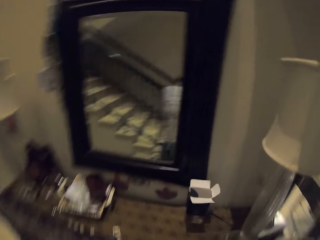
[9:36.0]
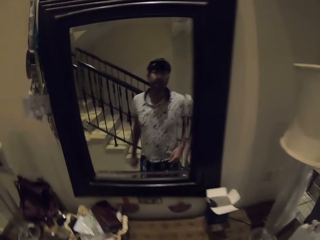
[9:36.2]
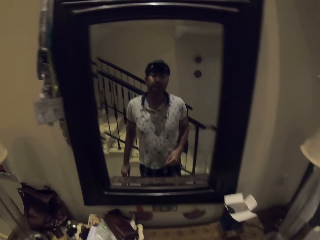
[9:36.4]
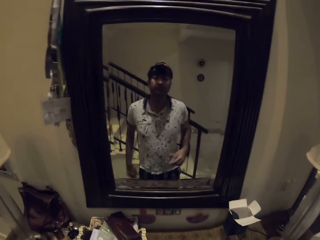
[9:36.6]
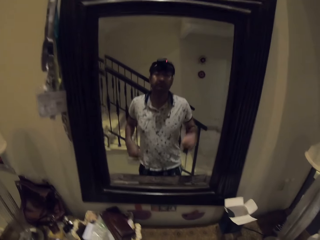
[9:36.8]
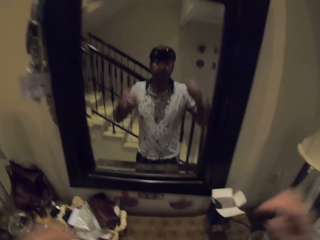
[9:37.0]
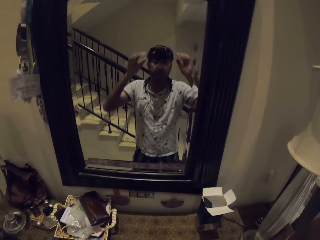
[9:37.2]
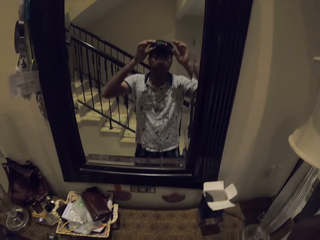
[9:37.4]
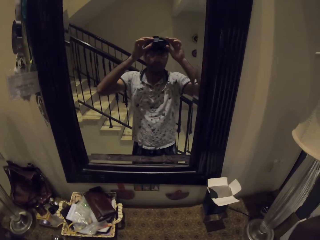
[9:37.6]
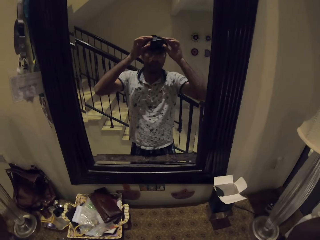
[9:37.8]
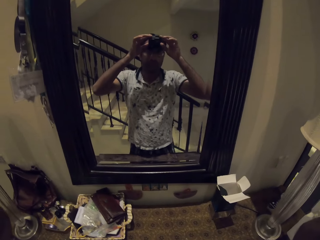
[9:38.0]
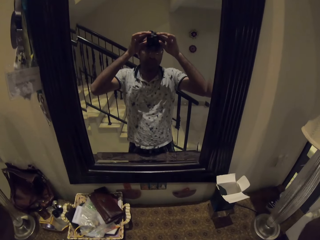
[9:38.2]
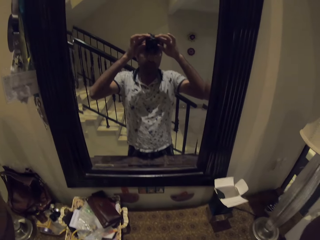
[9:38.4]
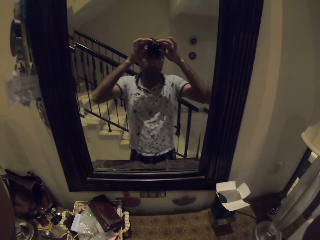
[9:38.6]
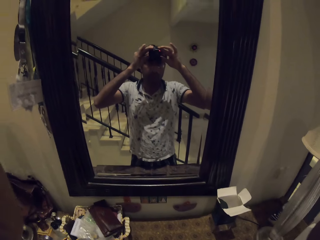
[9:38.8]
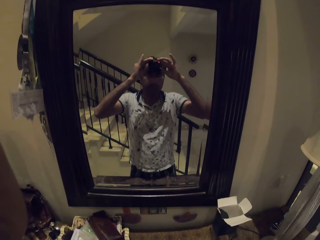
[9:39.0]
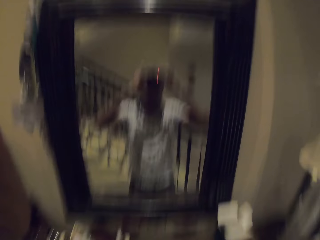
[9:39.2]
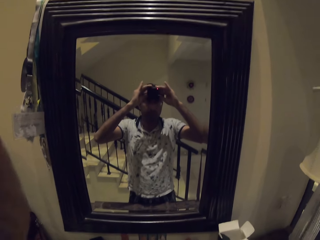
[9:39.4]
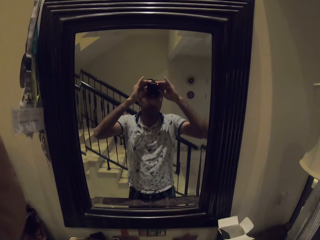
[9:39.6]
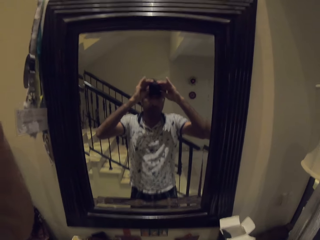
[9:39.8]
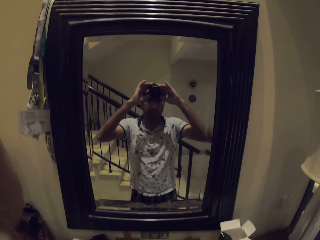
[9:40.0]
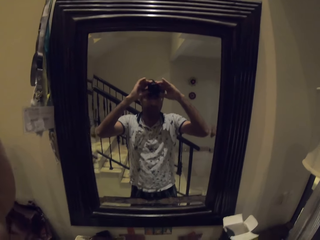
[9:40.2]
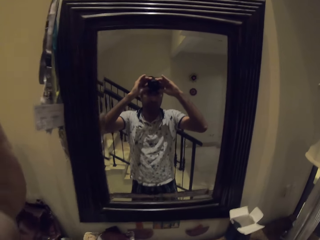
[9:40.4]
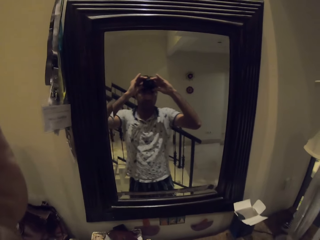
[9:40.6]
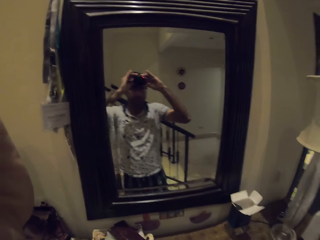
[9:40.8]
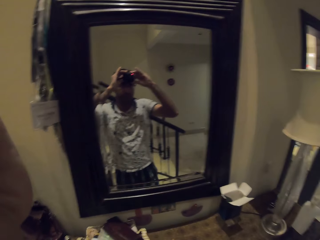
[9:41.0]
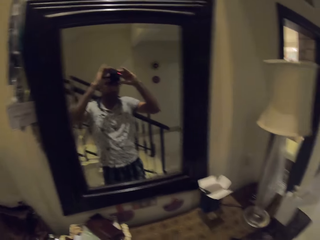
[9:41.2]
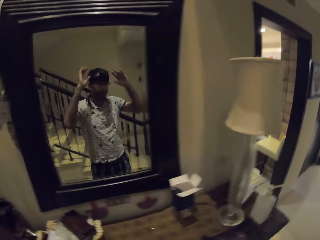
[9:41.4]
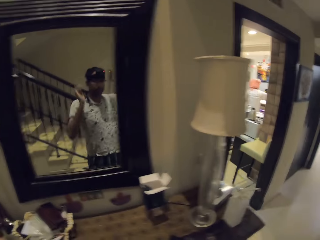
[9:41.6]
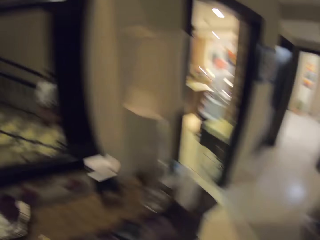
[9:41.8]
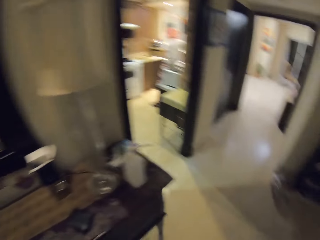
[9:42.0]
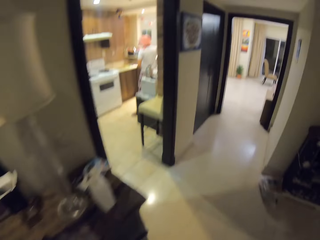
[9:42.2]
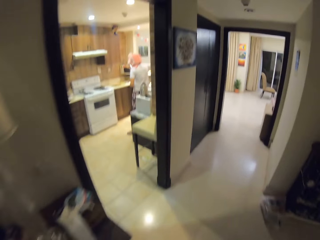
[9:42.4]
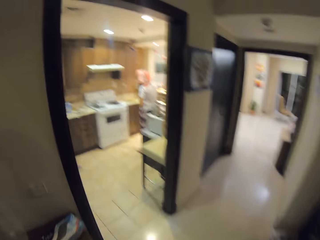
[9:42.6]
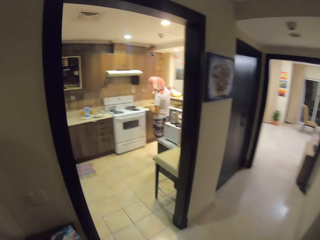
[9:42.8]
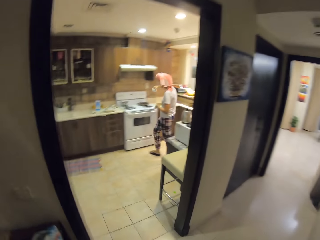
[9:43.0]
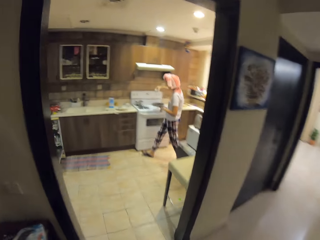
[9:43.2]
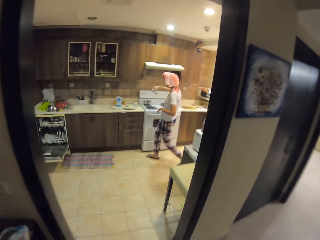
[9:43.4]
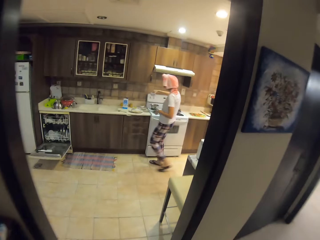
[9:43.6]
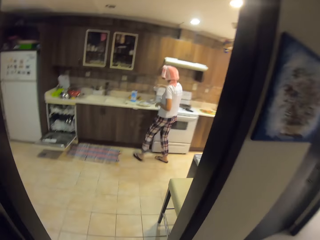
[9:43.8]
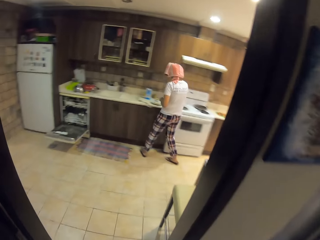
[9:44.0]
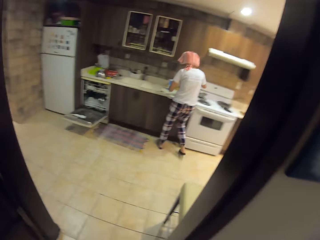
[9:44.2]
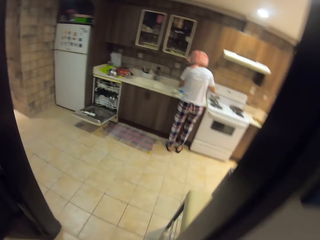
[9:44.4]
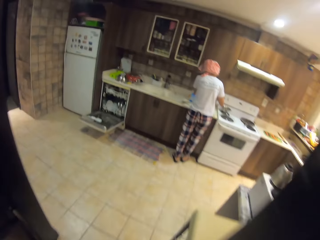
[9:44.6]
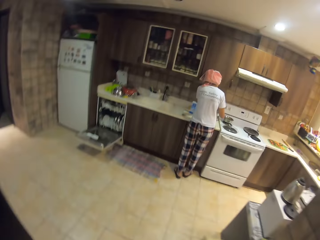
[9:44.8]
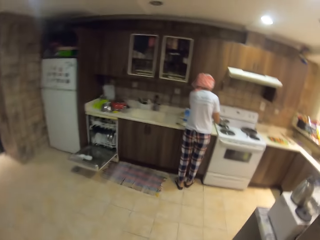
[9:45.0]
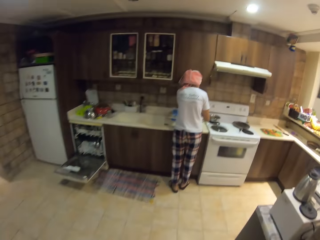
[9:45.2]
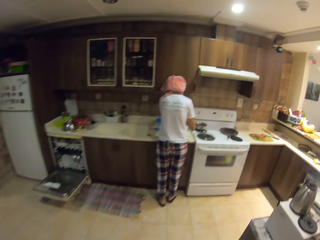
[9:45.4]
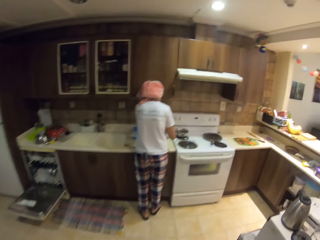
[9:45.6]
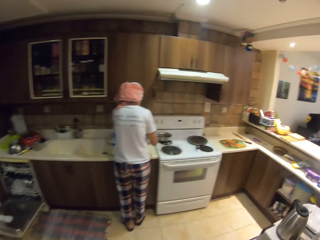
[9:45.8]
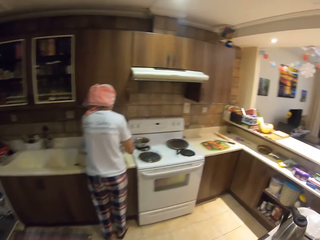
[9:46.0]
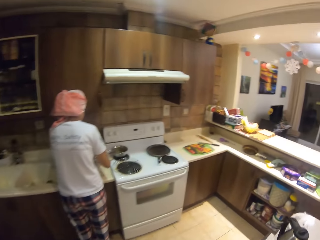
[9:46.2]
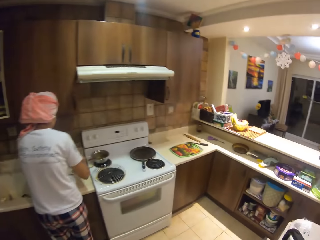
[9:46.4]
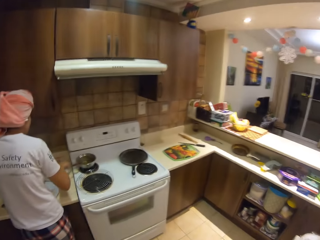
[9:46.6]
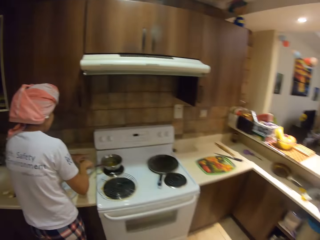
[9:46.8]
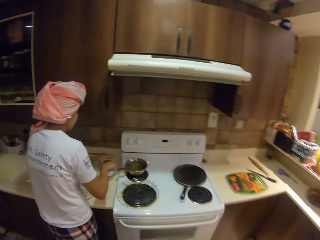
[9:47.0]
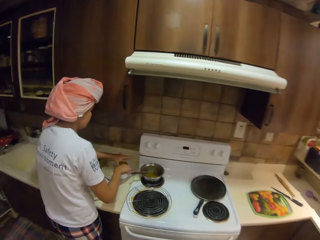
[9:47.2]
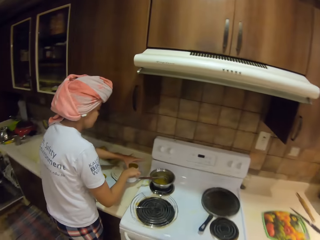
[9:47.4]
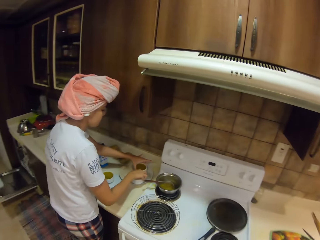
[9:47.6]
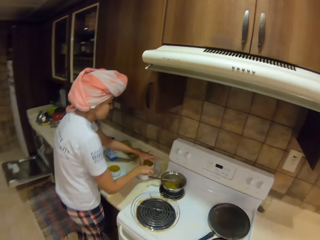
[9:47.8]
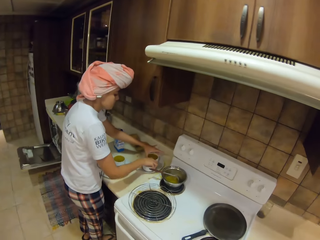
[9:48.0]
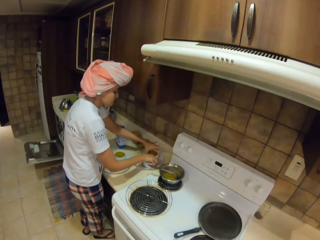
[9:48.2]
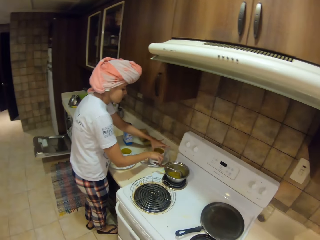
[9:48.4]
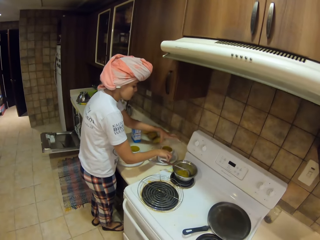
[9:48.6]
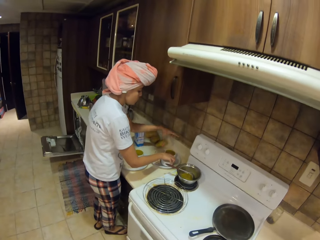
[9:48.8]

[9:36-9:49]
The camera wearer looks into the mirror. They adjust the camera. They handle the camera. They walk around. A woman carries a bowl. The camera wearer walks in the kitchen.

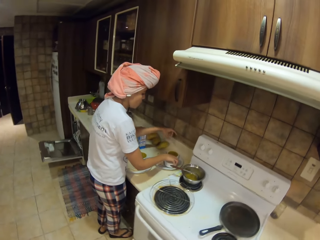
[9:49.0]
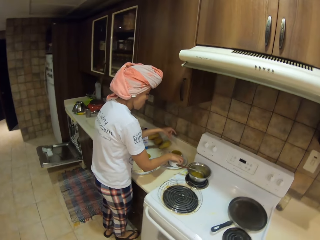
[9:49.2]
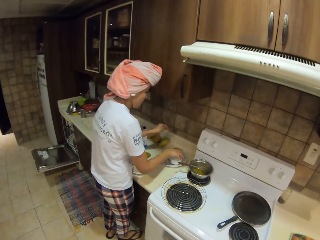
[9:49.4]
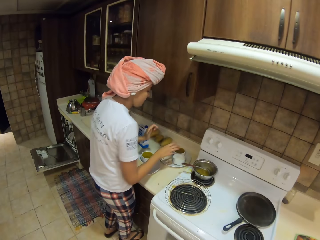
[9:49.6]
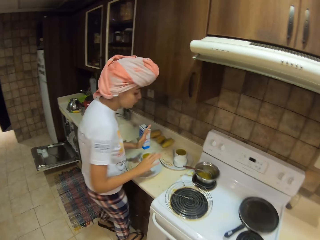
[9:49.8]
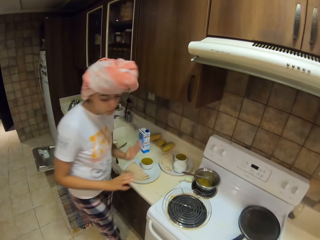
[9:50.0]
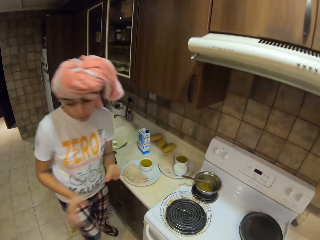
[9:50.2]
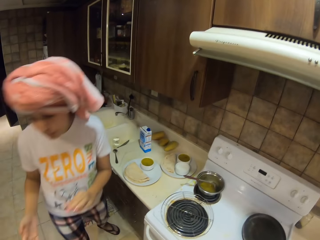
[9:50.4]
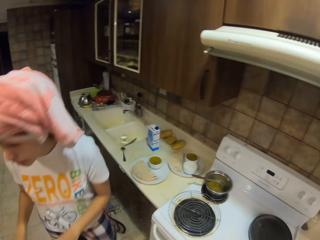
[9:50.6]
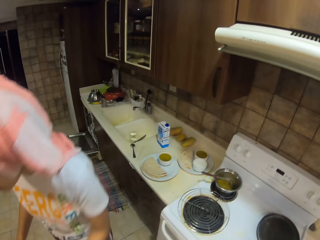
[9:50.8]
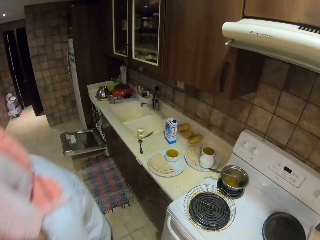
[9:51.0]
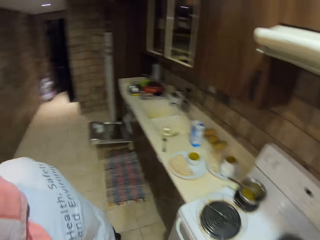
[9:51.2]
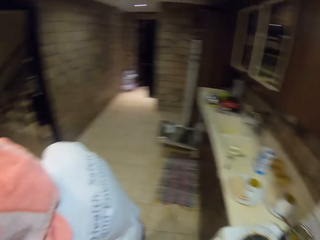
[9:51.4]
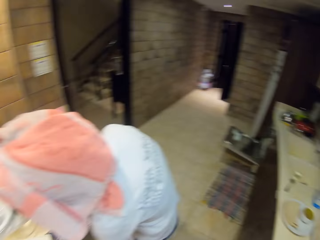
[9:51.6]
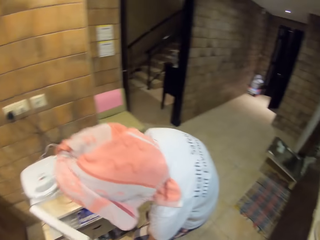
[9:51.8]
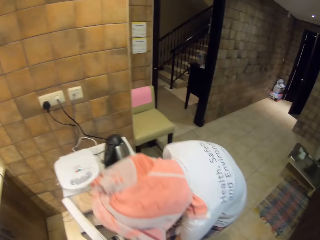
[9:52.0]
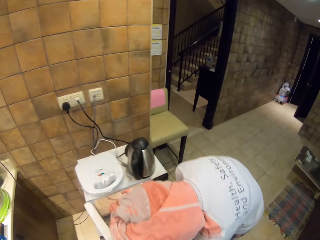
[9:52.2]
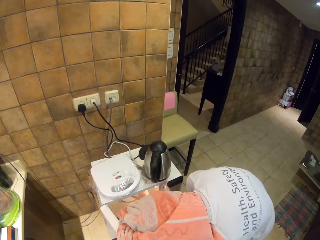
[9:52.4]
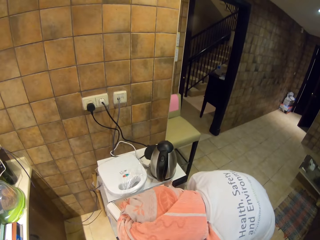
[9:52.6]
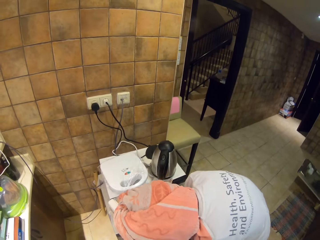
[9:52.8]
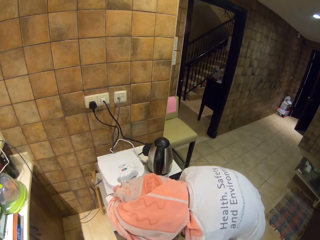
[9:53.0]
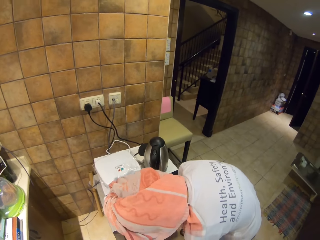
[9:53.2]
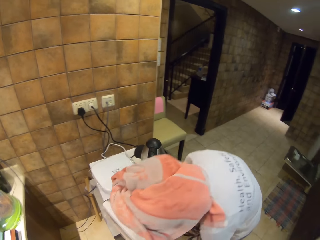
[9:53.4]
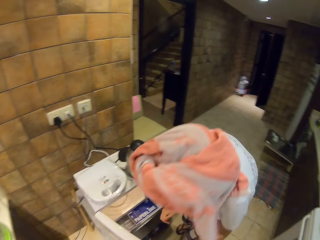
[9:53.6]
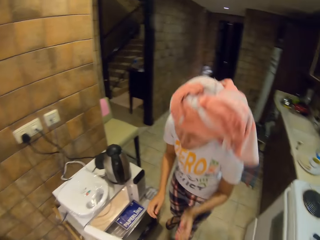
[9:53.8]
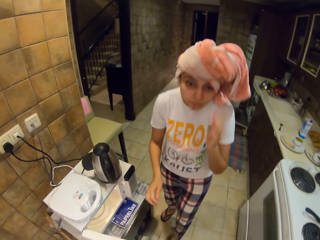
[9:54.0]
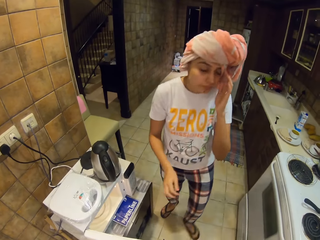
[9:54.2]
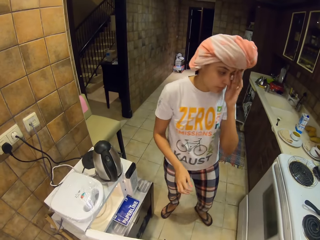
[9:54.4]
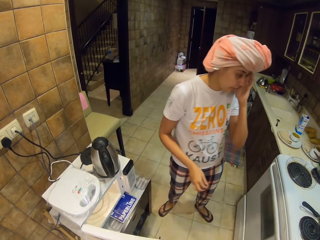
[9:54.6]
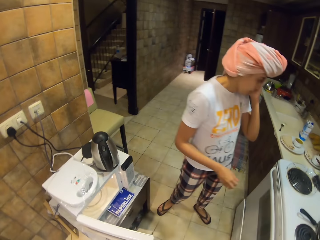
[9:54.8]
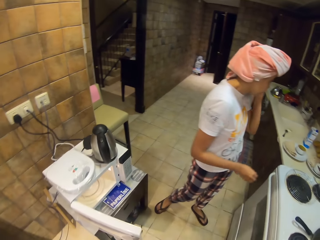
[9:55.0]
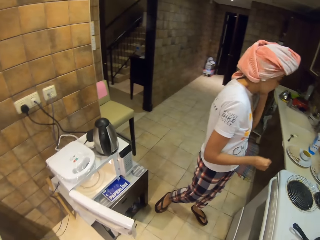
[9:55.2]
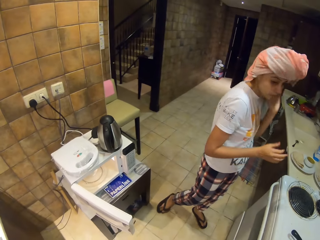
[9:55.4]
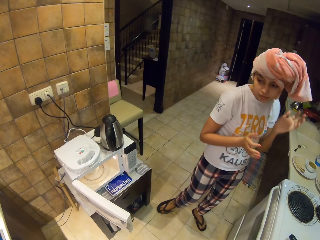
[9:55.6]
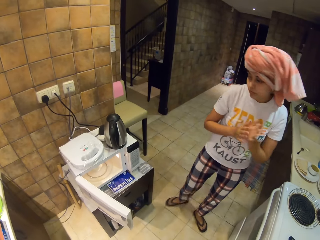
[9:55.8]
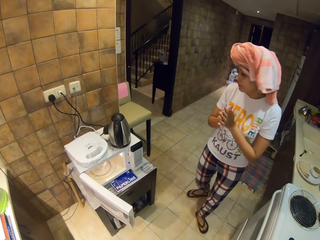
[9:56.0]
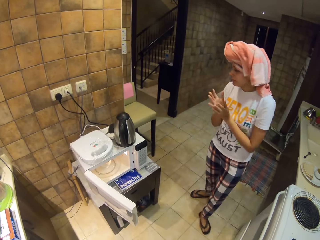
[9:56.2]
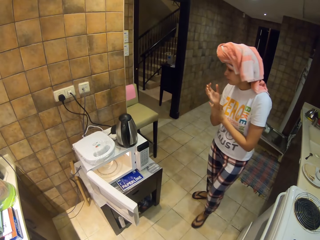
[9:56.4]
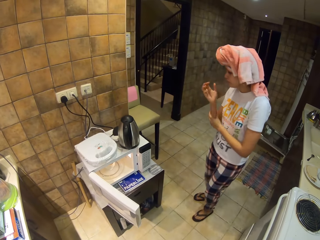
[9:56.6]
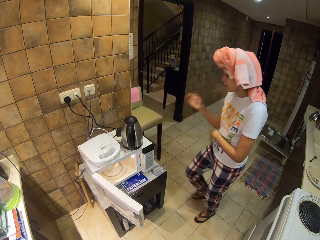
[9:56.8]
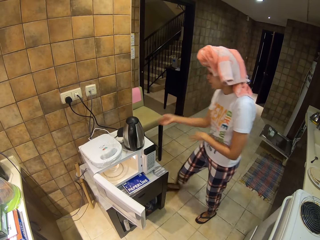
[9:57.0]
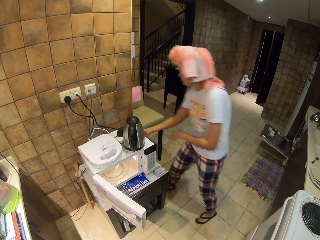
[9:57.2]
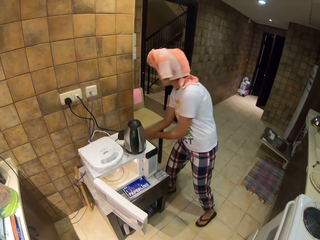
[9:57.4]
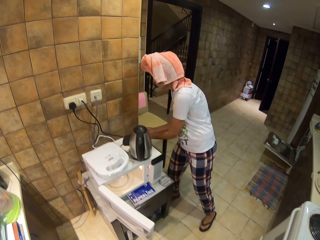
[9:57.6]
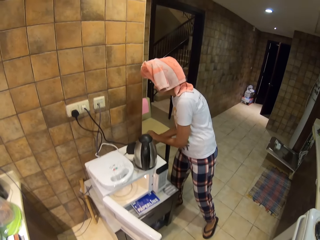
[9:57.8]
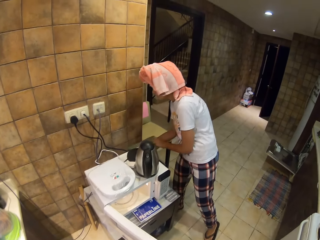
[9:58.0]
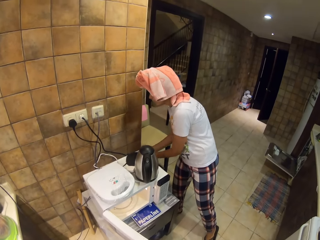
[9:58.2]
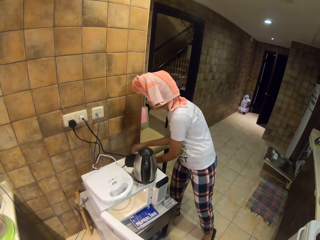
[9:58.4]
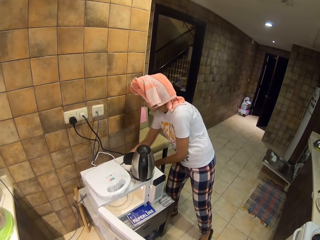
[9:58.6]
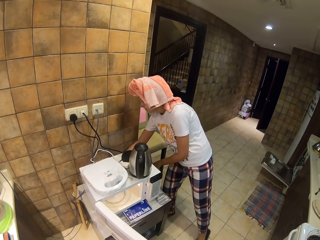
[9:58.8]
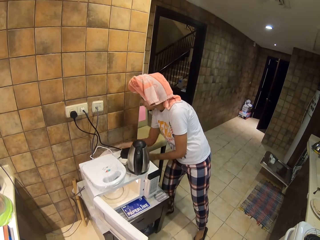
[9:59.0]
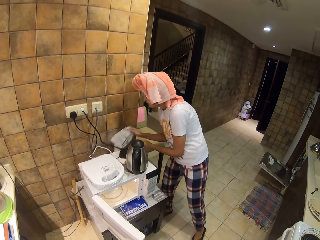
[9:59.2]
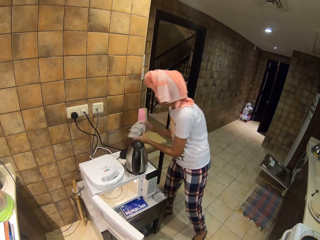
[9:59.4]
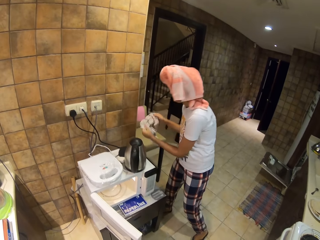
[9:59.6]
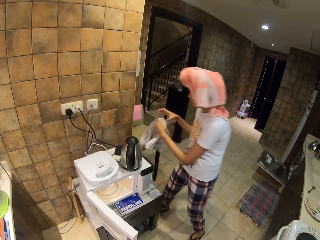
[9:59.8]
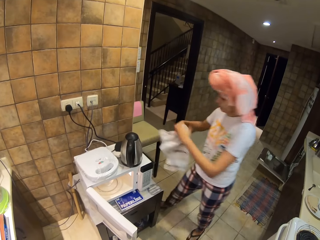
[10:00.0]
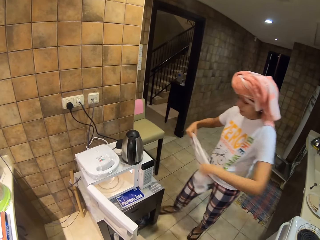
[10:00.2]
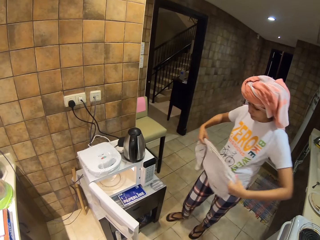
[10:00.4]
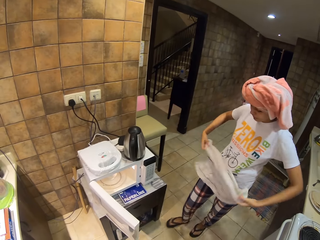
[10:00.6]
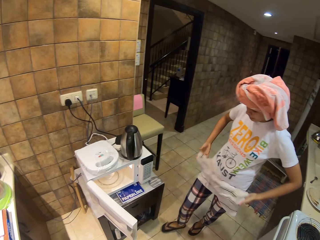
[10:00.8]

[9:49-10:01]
A woman interacts with the camera wearer. The camera wearer looks around. The woman opens a microwave. The woman wears a mitten. The woman picks up a cloth.
